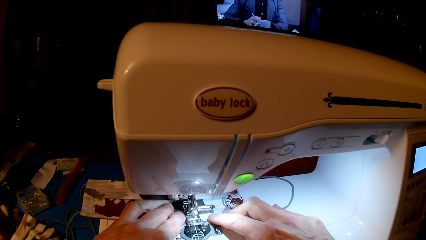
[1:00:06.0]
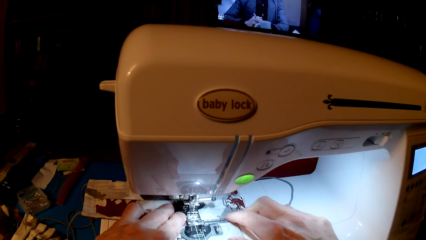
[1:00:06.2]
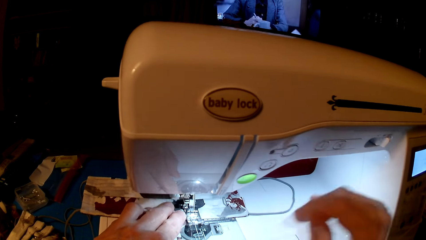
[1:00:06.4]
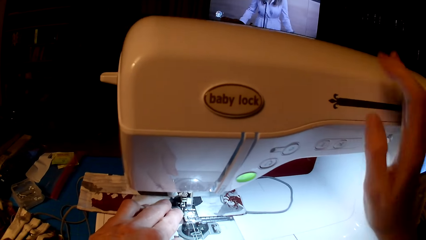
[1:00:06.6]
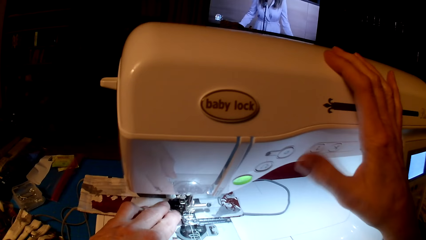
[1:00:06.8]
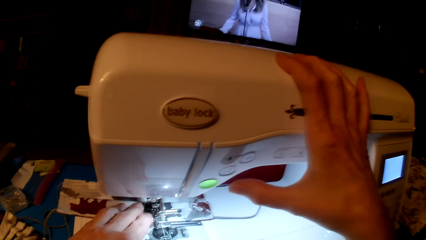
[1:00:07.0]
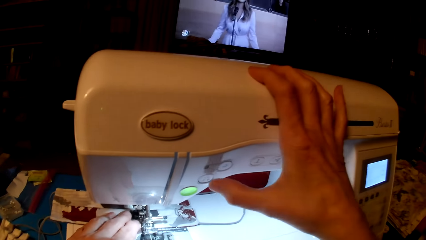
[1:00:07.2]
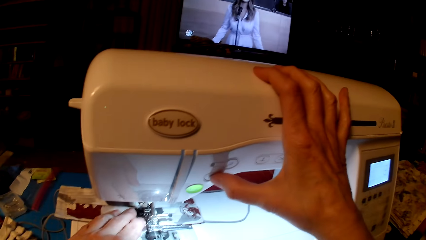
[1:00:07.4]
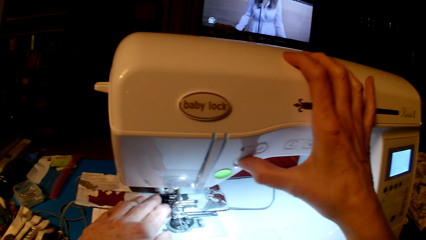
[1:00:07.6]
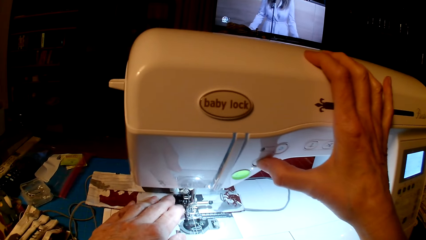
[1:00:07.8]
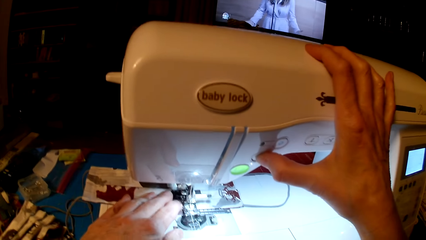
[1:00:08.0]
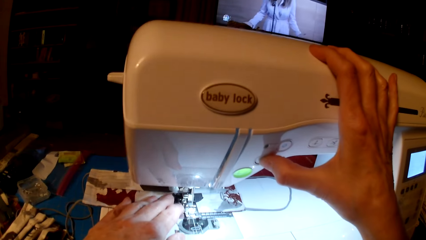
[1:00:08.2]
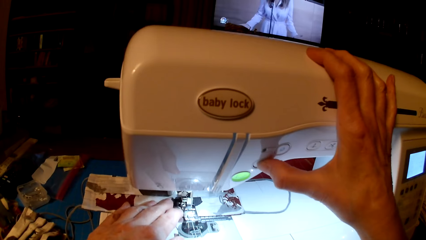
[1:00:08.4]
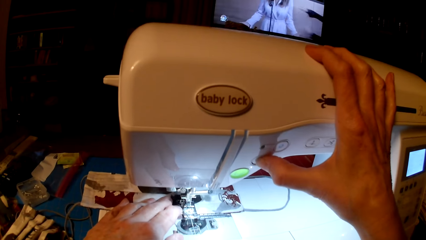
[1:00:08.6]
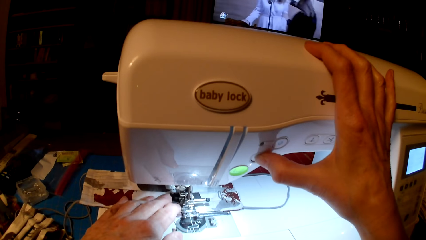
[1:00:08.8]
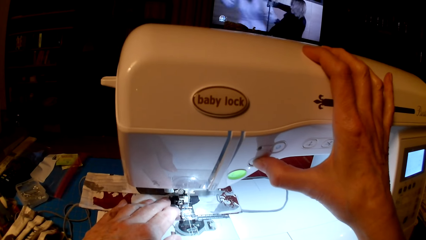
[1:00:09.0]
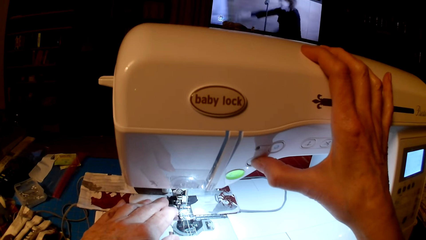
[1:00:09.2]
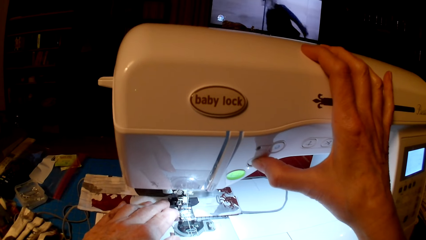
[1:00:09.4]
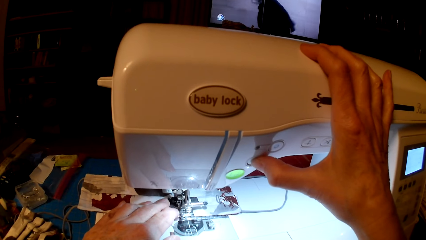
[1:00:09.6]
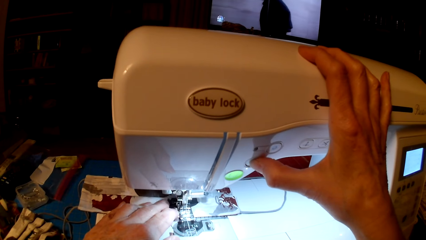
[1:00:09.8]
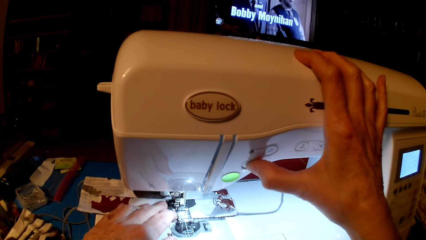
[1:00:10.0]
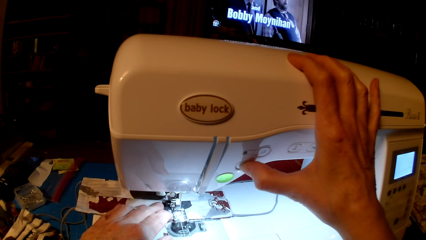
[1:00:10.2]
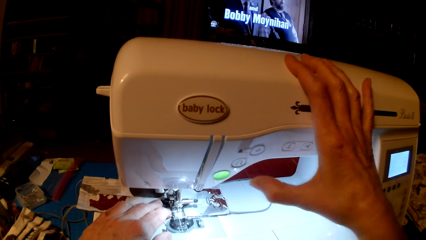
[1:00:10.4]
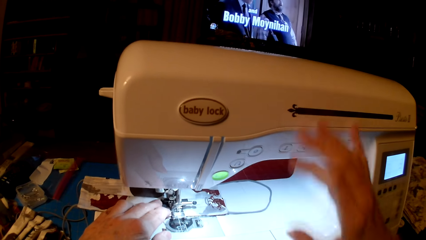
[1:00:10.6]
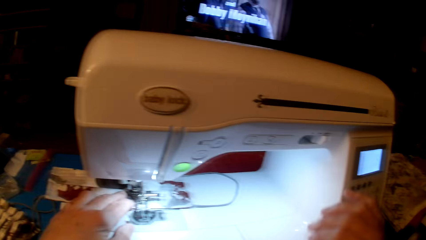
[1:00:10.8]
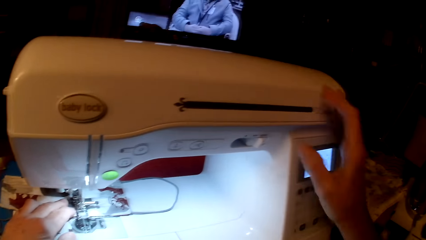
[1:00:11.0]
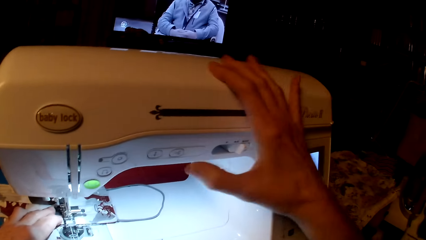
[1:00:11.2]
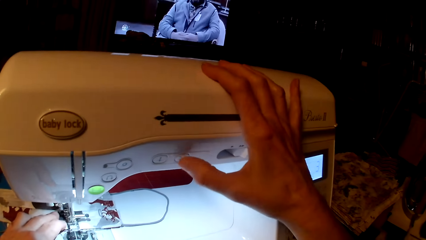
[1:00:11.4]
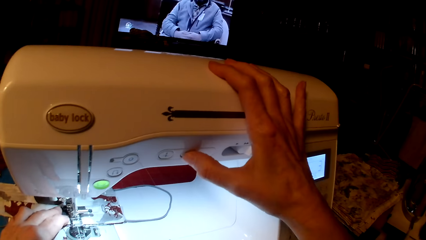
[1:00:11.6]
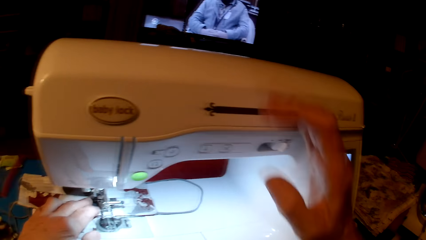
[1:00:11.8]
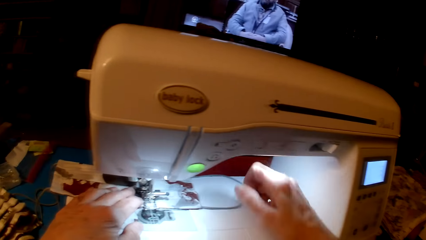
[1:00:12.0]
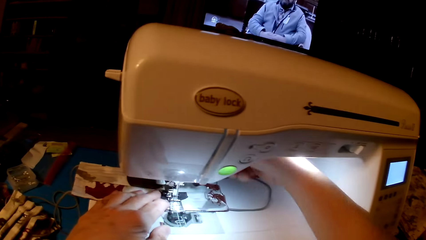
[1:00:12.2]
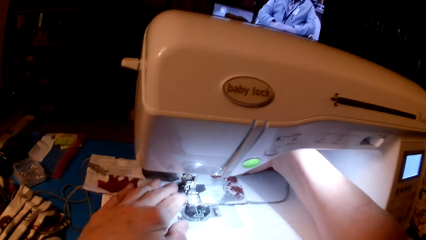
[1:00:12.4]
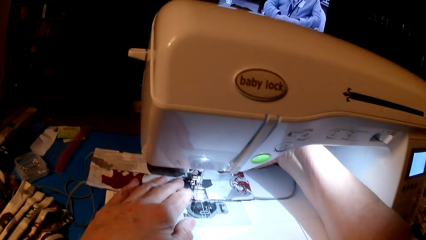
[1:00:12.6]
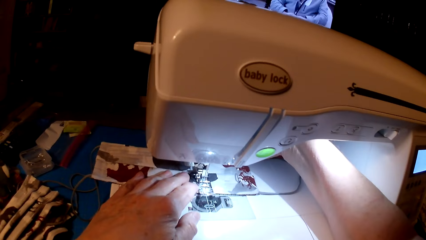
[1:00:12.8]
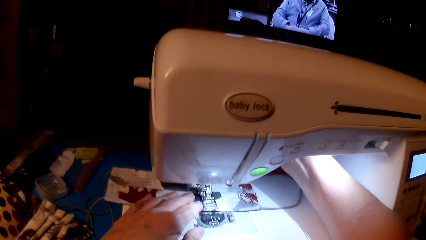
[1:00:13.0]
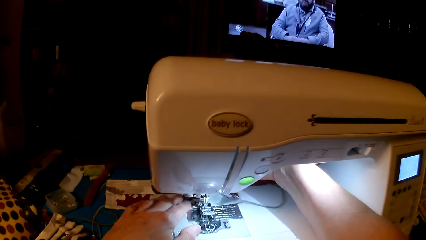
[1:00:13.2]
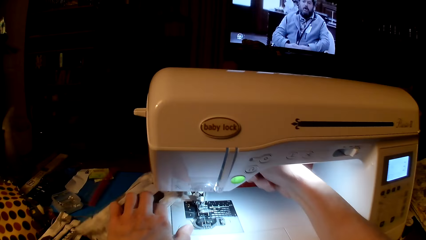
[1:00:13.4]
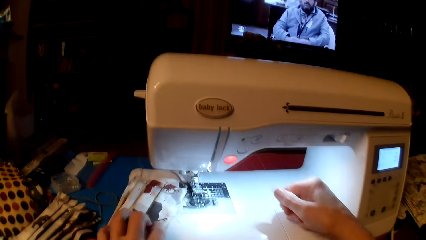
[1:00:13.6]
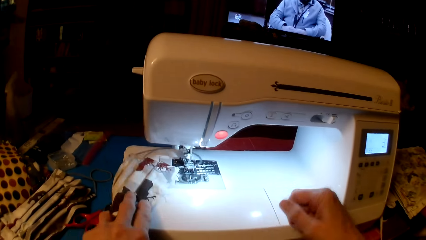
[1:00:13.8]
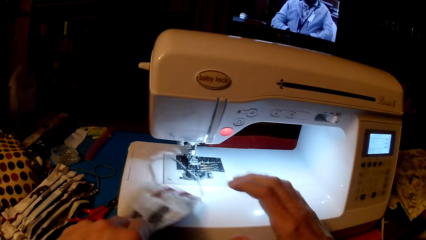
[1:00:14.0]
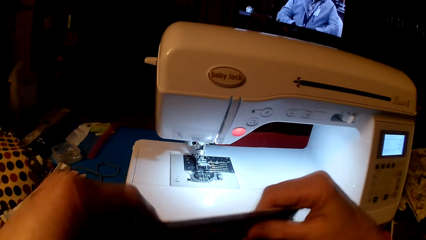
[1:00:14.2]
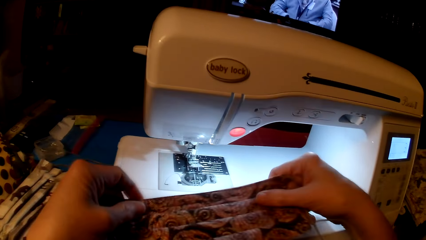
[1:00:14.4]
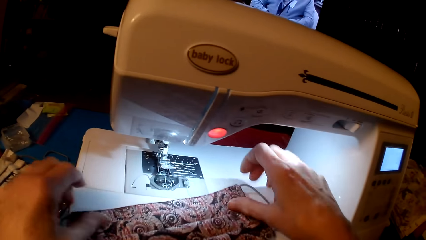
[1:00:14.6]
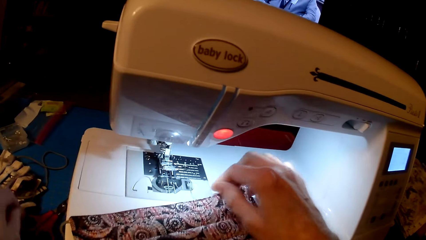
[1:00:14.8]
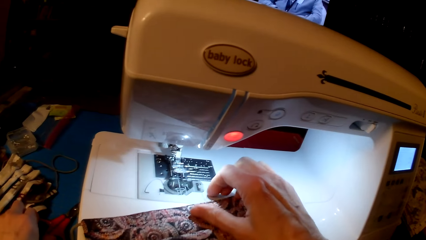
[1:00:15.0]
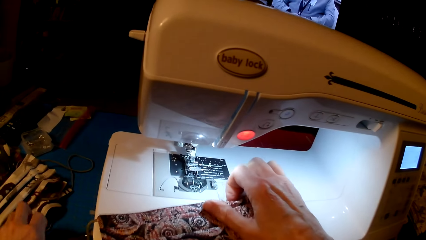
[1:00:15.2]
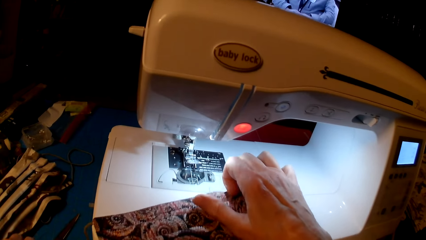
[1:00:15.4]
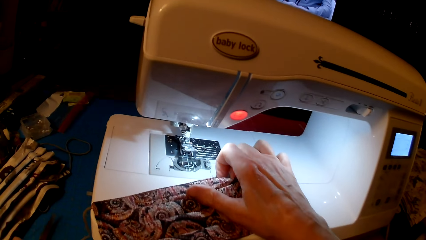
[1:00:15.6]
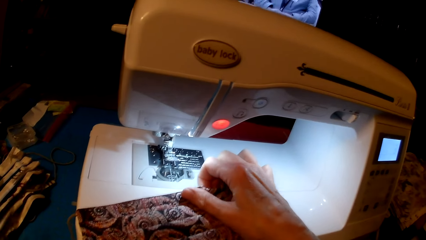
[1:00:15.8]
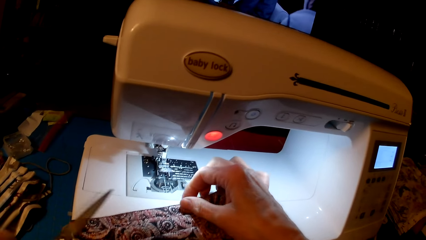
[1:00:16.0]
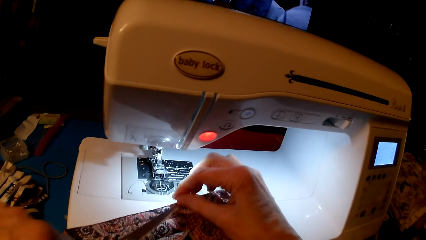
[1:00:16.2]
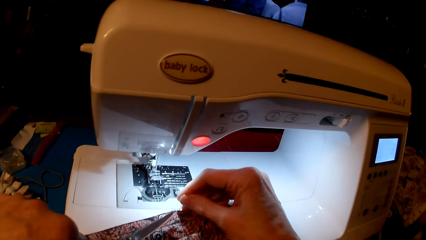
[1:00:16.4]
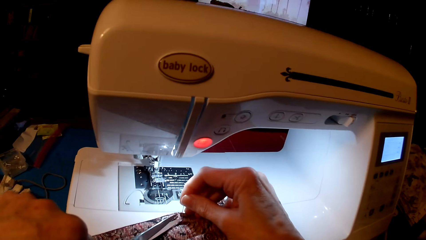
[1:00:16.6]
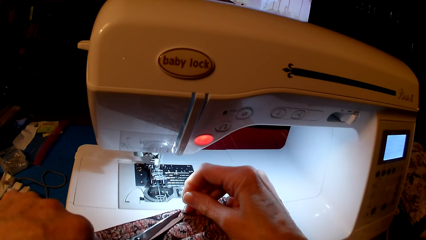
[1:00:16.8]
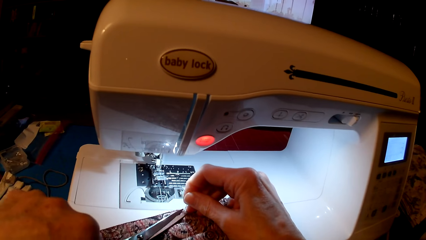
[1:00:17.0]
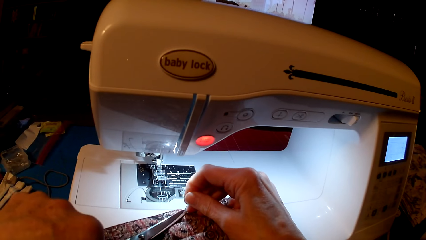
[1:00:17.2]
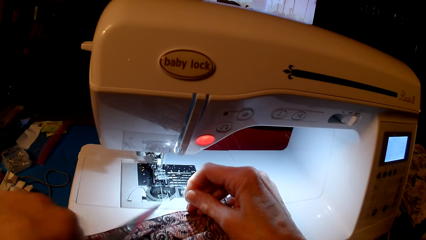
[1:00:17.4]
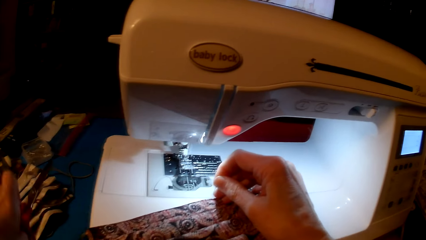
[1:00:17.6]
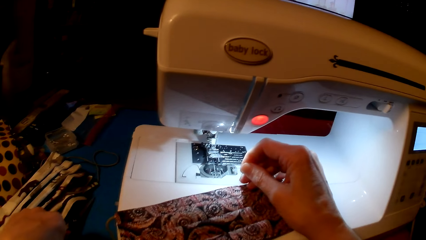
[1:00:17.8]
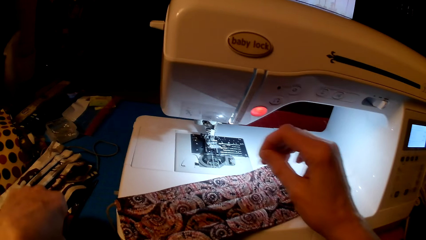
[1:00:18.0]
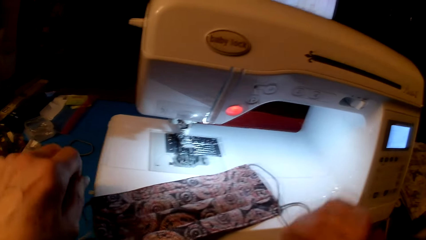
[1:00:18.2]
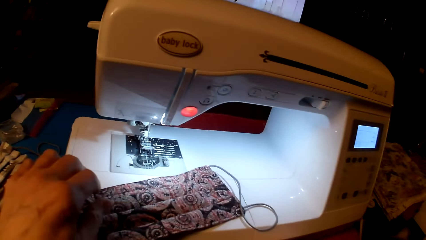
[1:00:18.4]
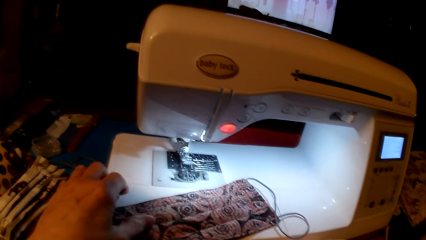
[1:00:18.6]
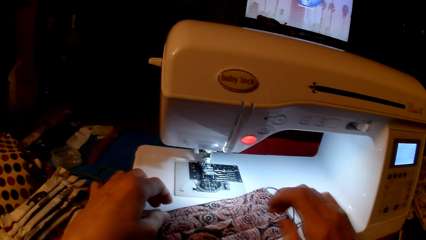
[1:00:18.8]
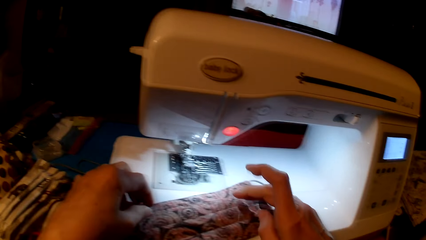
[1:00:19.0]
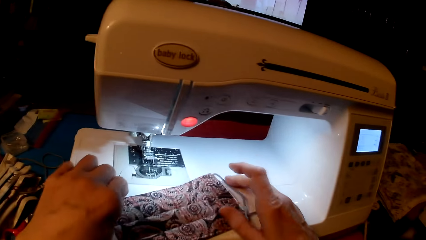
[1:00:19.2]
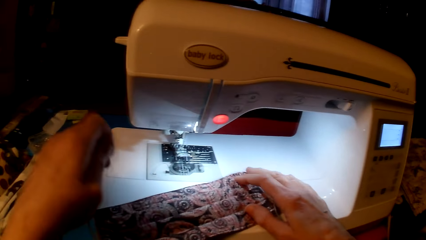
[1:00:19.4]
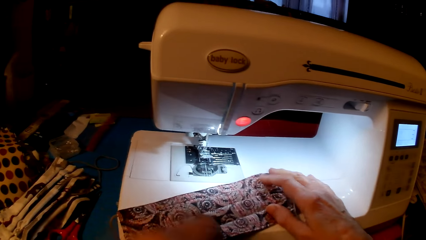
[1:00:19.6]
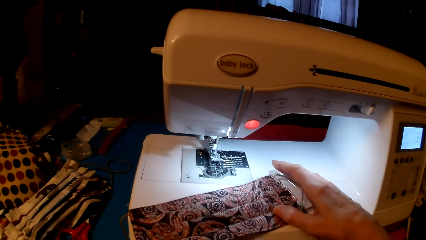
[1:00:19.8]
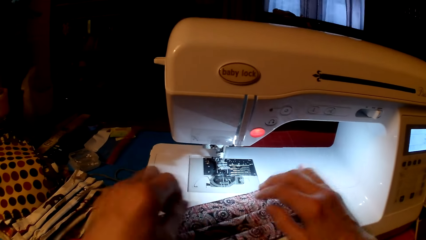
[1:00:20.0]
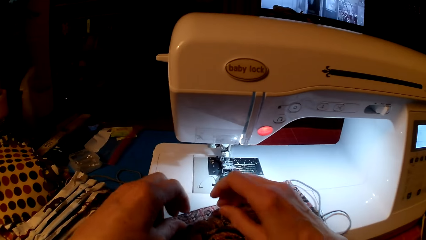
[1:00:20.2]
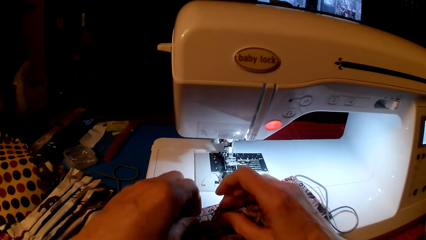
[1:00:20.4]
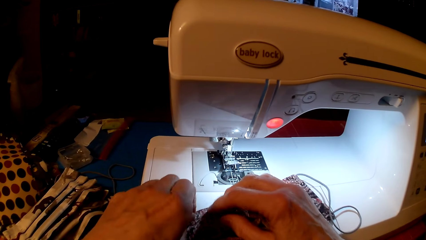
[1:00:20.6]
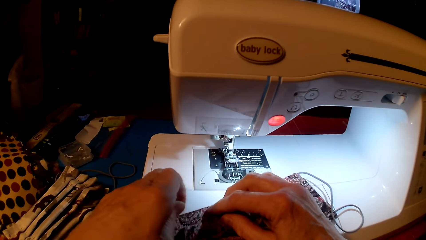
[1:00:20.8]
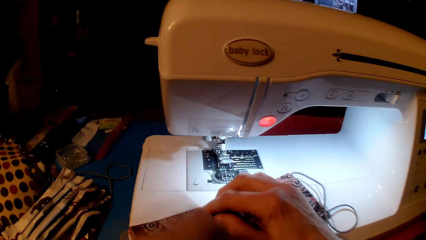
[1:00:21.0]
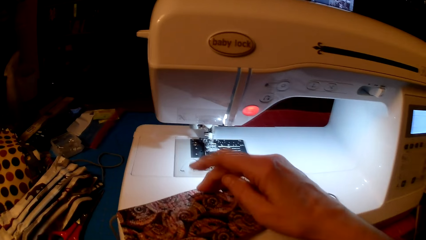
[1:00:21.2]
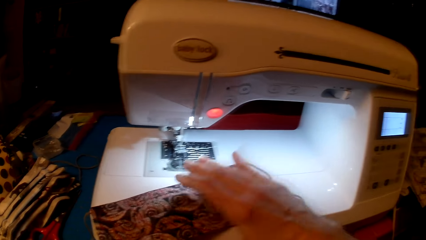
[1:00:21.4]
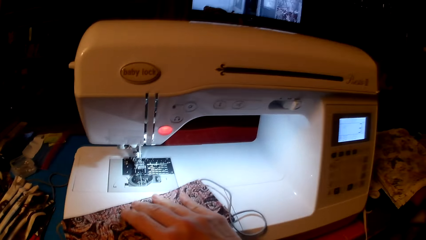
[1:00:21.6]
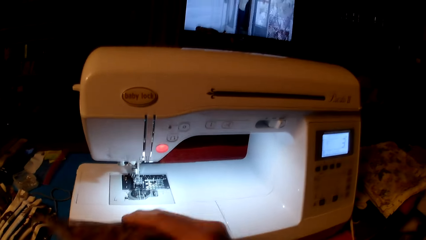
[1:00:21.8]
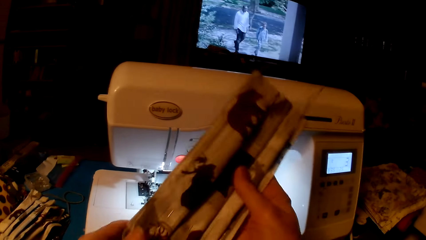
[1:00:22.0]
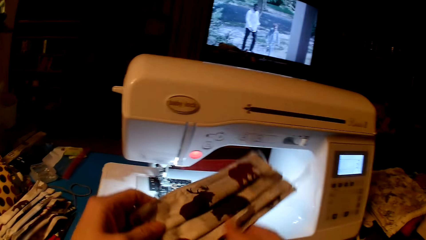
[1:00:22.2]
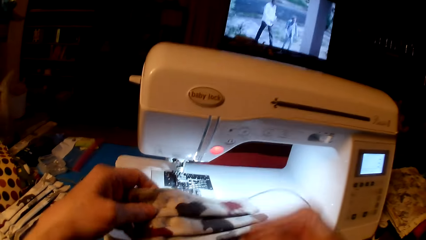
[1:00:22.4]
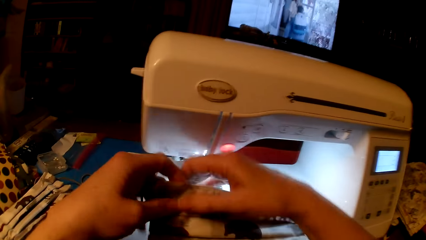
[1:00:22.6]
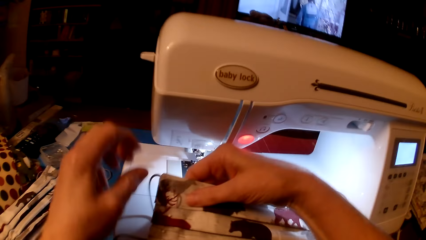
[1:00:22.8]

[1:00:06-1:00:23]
The camera wearer sets the sewing machine. They press the machine. They sew the piece of cloth. They remove fabric on the sewing machine. They cut the thread. They pick up the scissors.
